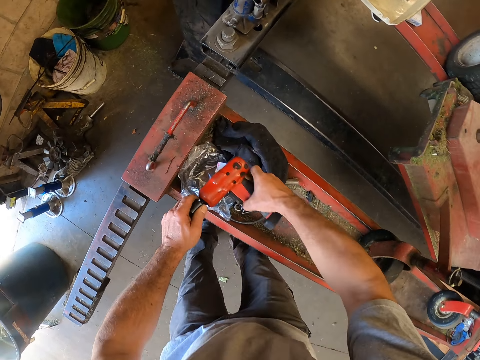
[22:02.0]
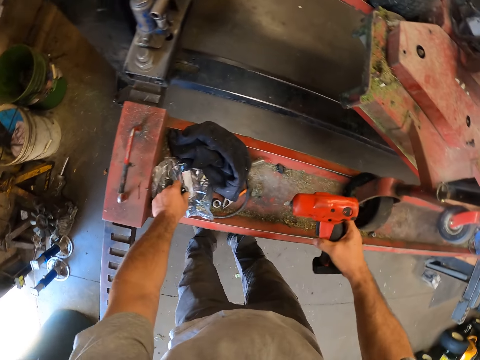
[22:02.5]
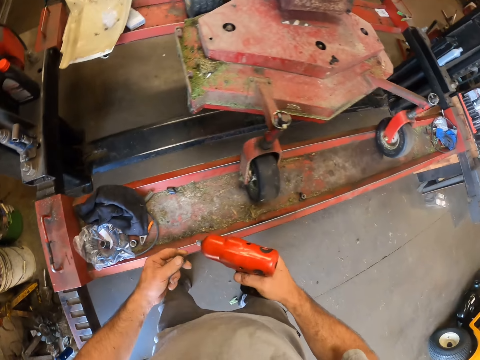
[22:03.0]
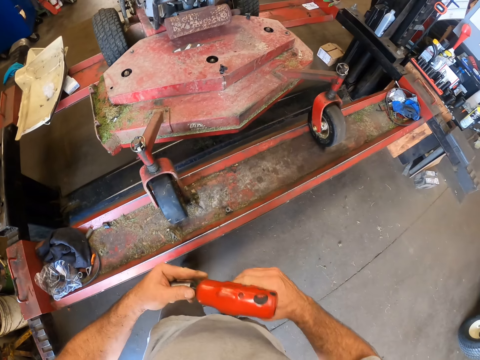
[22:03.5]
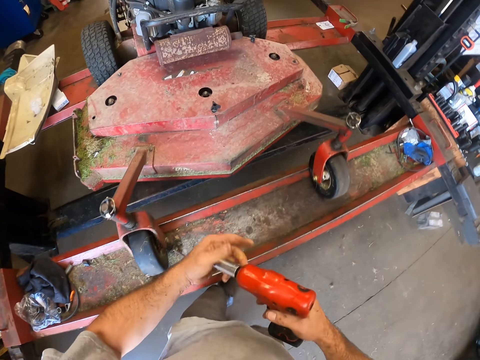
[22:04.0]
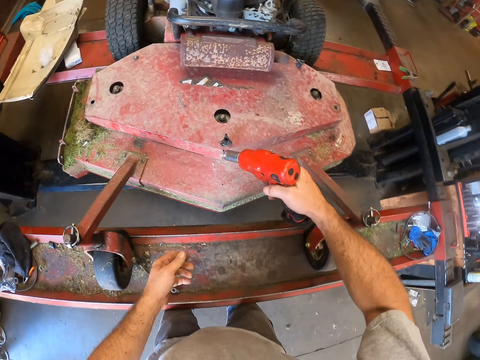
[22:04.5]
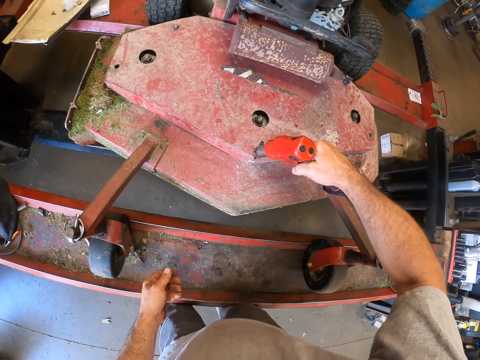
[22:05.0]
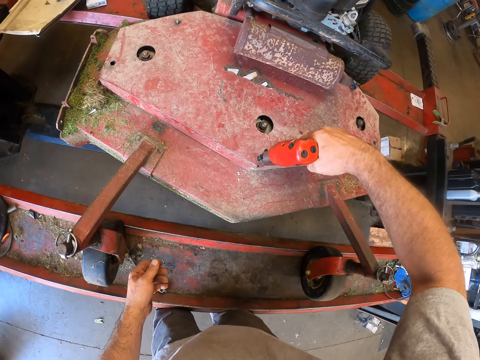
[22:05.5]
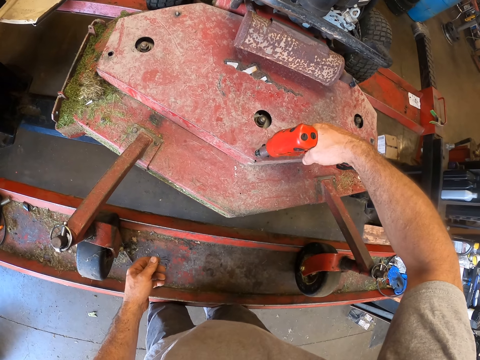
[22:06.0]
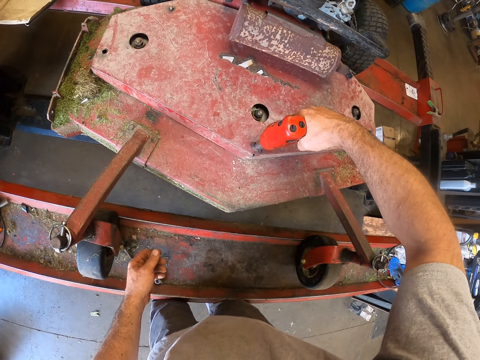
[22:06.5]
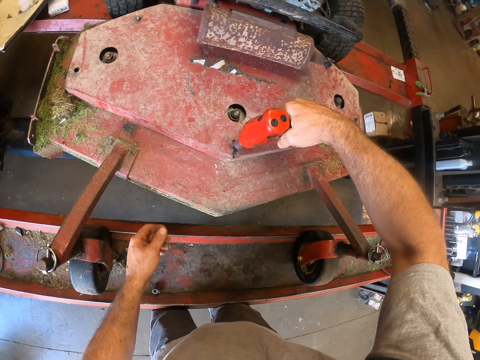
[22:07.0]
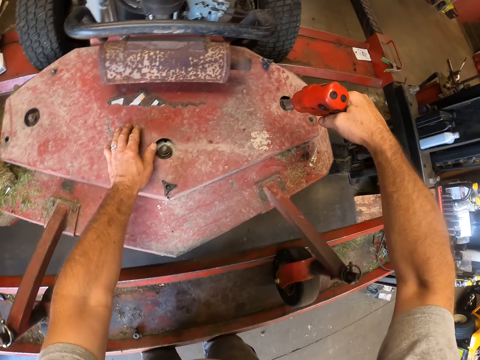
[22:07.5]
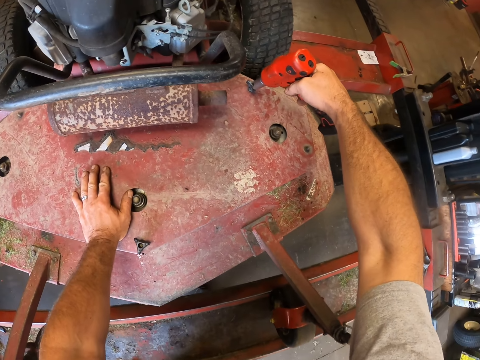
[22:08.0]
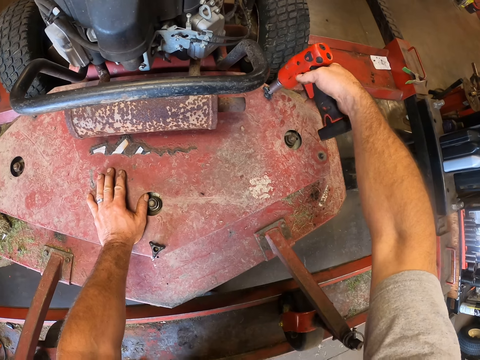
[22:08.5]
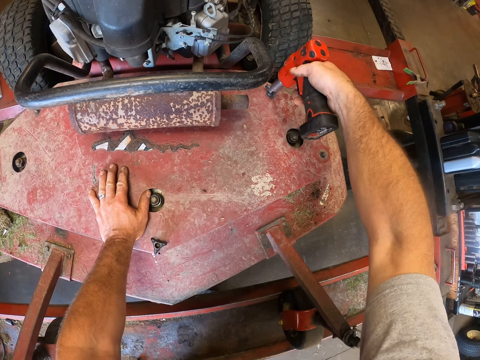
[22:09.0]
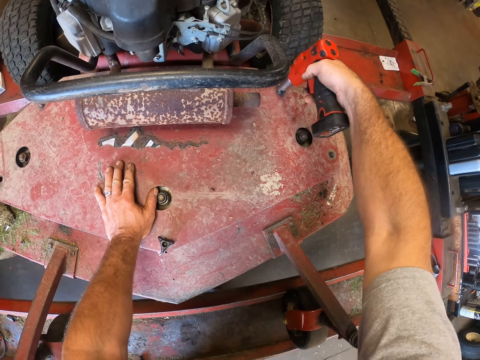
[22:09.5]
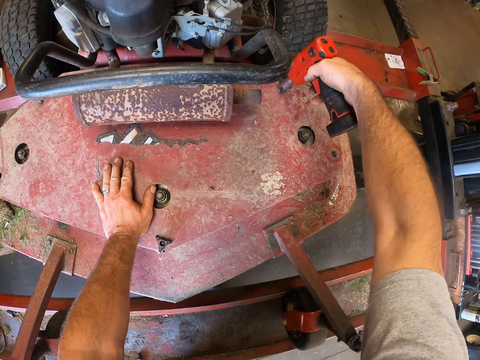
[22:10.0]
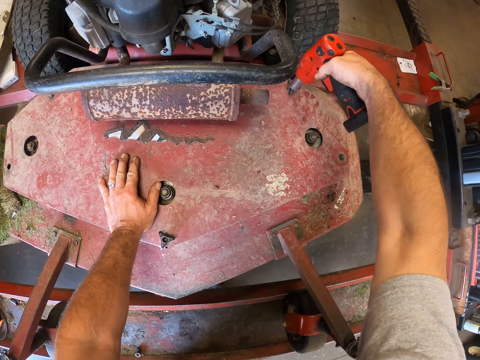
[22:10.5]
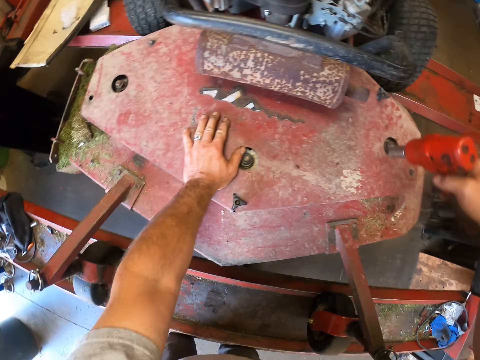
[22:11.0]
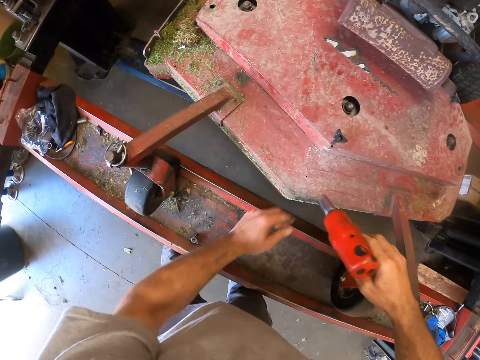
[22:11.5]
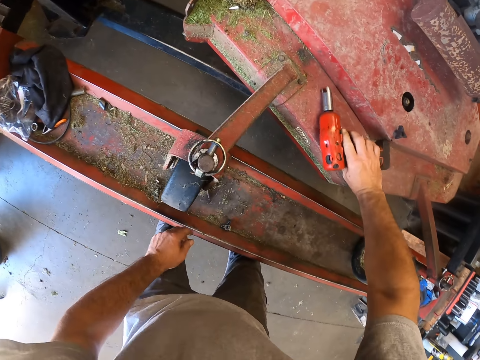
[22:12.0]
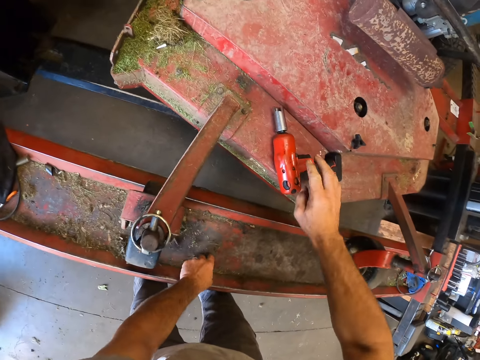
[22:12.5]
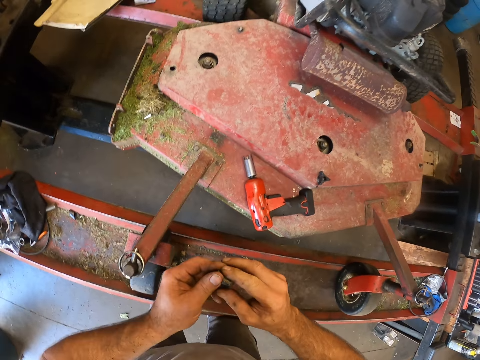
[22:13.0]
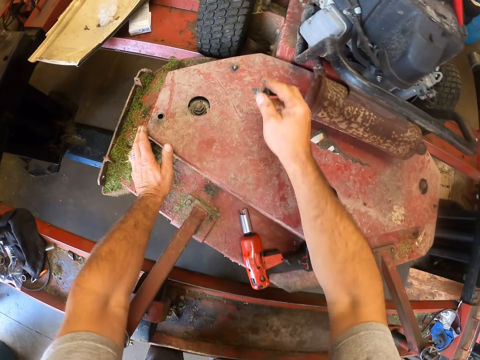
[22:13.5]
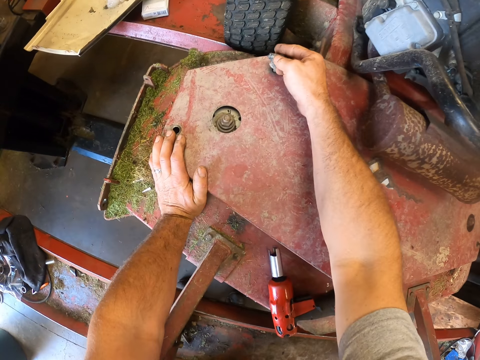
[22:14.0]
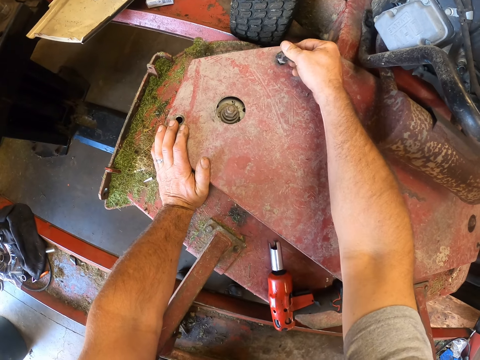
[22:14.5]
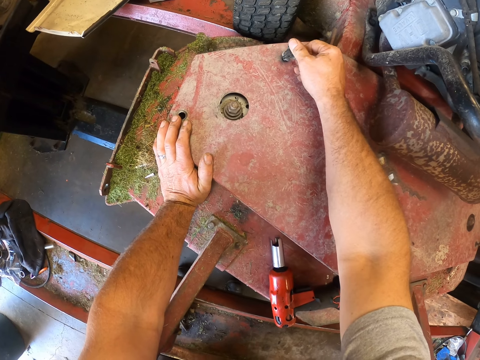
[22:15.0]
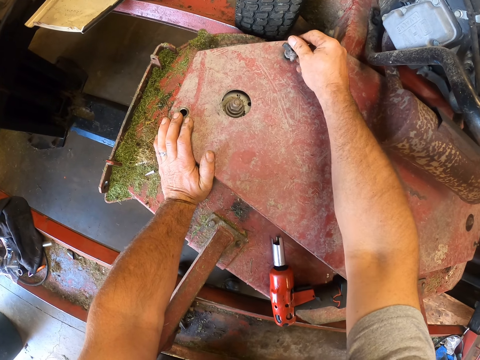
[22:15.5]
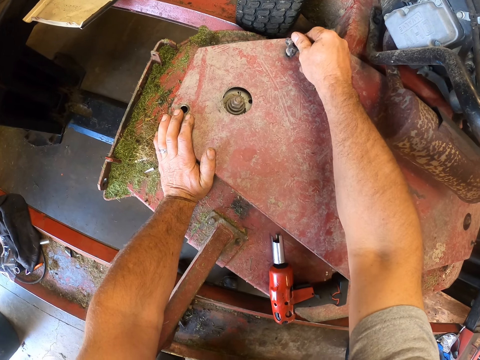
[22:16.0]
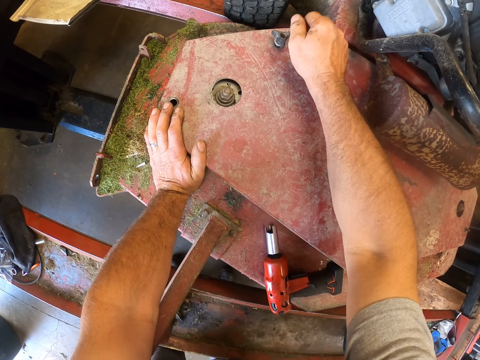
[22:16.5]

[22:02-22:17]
The camera wearer picks up the wrench or impact wrench from the lift stand. He removes an impact wrench socket from the impact wrench and puts the impact wrench socket on the polythene paper. He picks a bolt from the lift stand. He attaches the impact wrench socket to the impact wrench. He walks around the garage. He tightens a screw on the machine cover with the wrench or electric wrench. He tightens another screw on the machine cover with the wrench. He puts the electric wrench on the lawn mower. He picks a nut from the hydraulic car lift. He screws the nut with his hand. He inserts a bolt into the machine cover.

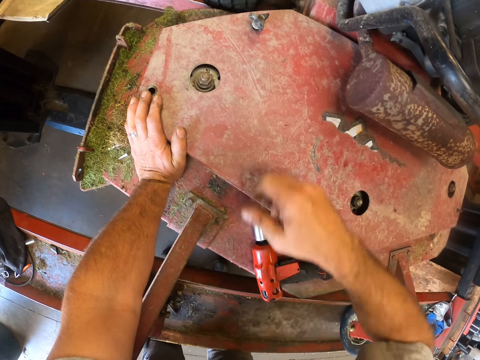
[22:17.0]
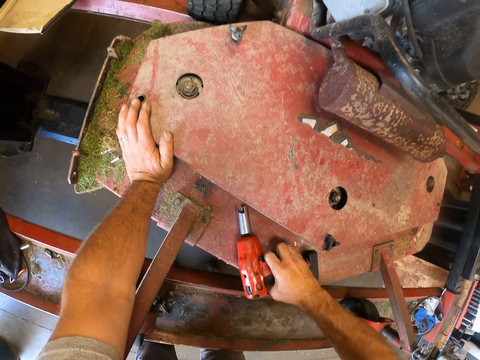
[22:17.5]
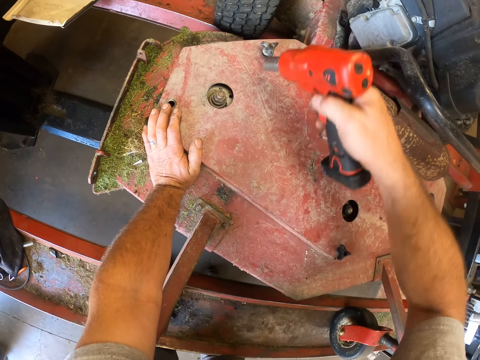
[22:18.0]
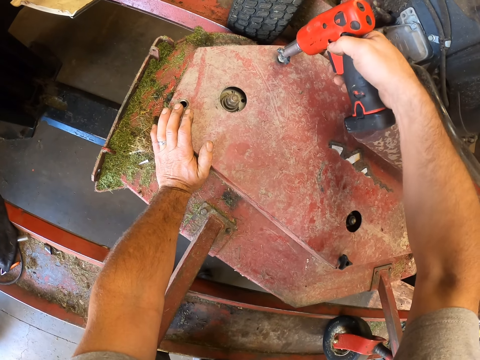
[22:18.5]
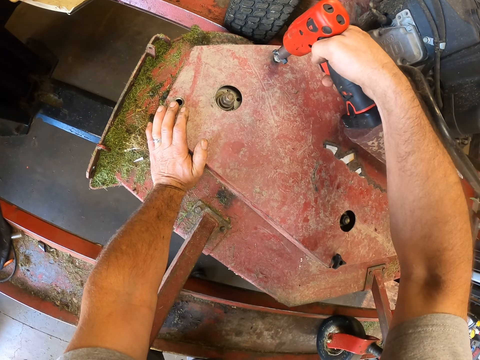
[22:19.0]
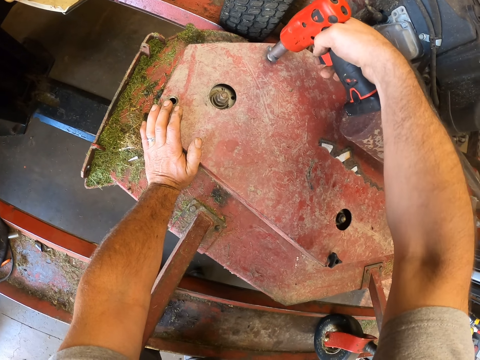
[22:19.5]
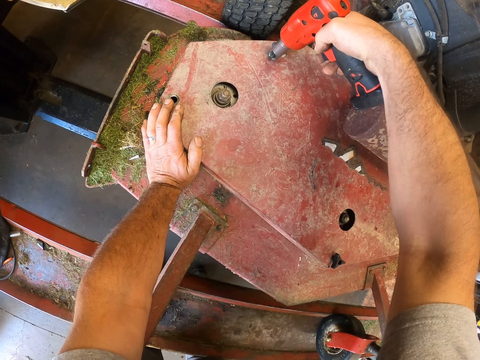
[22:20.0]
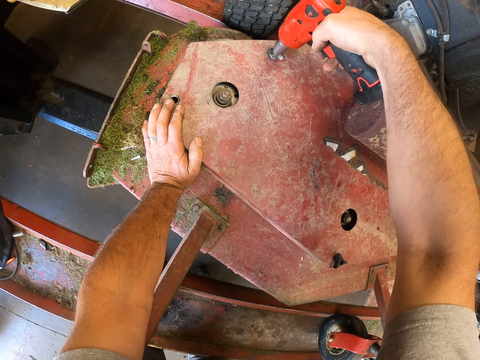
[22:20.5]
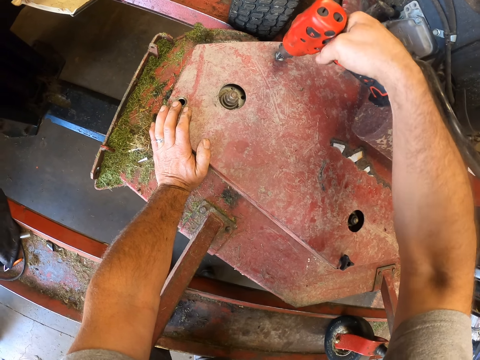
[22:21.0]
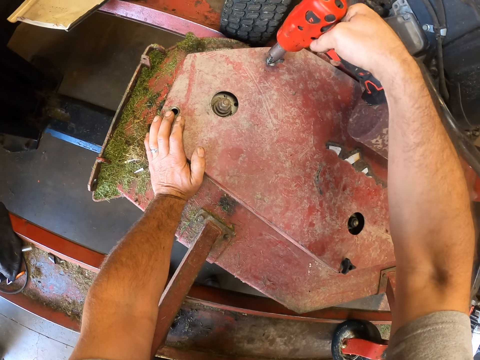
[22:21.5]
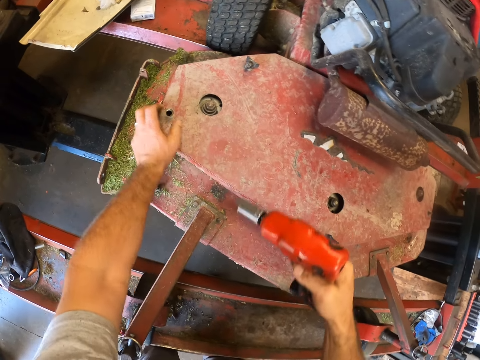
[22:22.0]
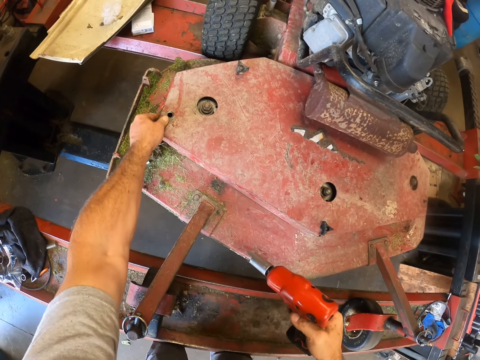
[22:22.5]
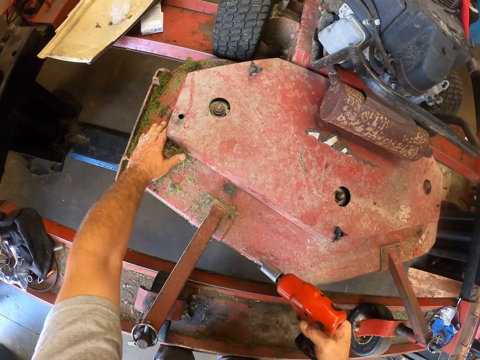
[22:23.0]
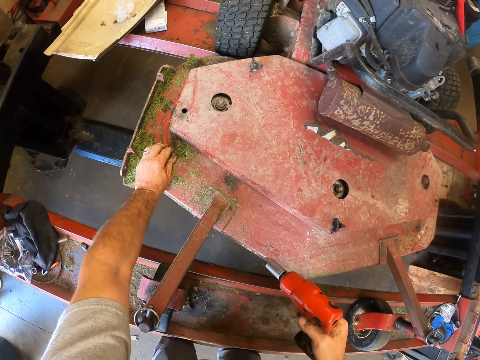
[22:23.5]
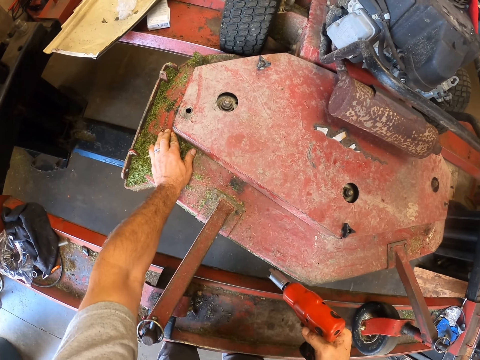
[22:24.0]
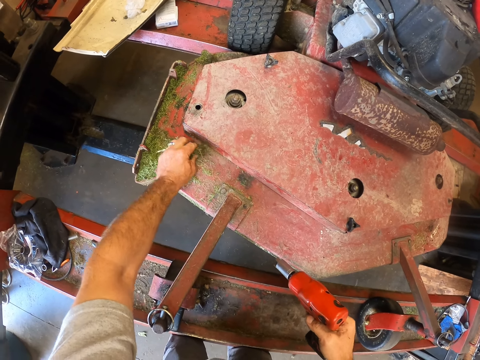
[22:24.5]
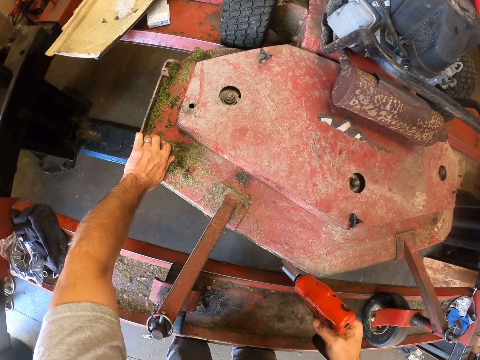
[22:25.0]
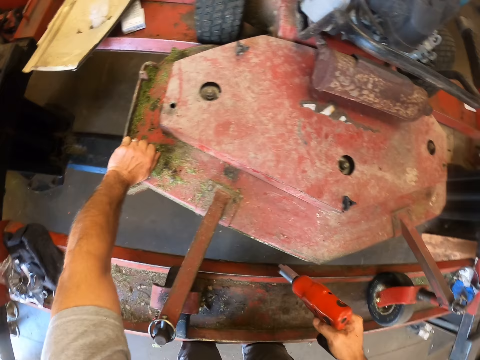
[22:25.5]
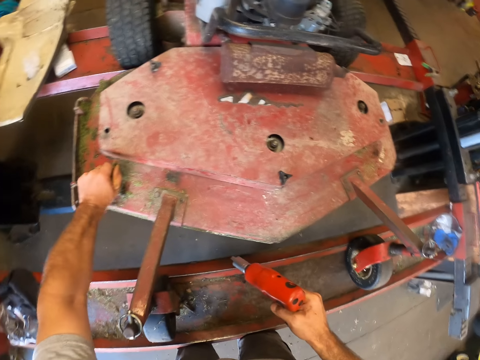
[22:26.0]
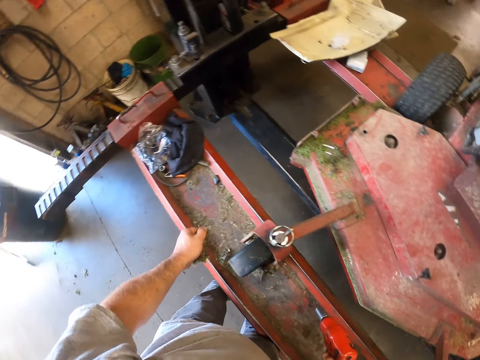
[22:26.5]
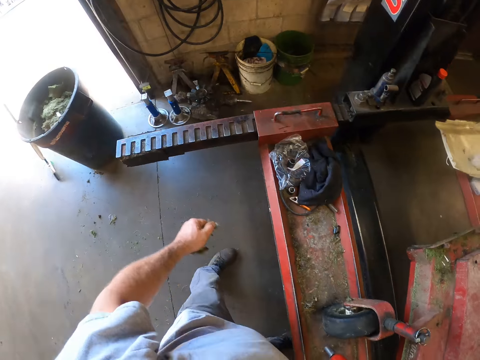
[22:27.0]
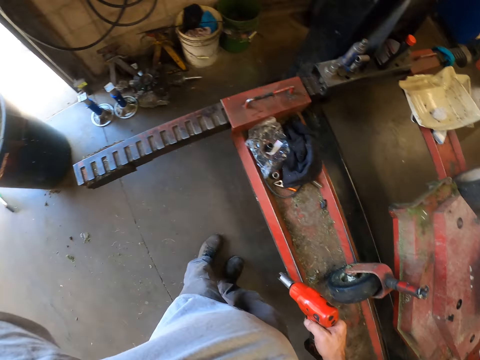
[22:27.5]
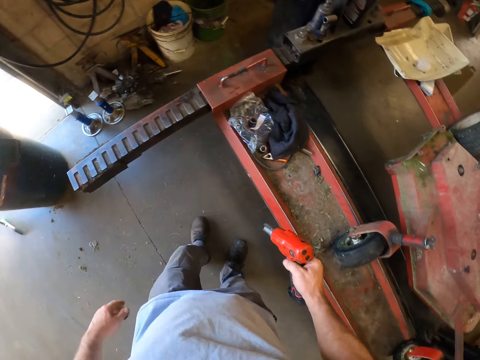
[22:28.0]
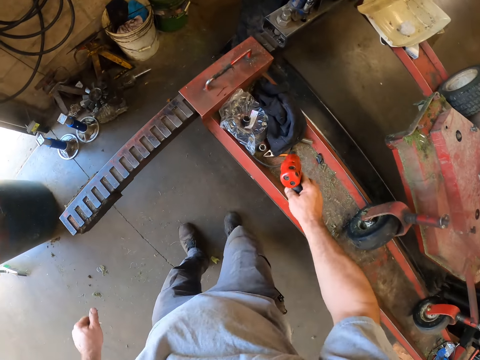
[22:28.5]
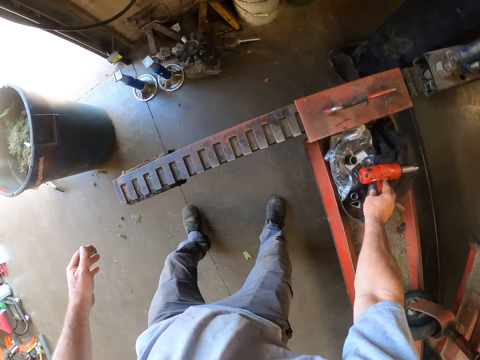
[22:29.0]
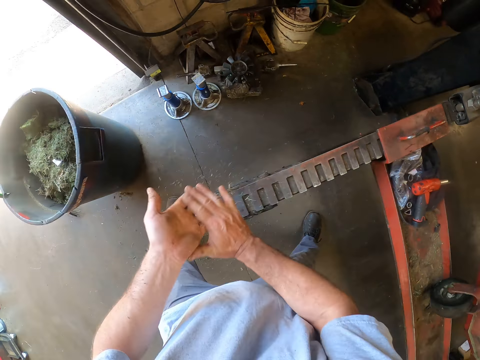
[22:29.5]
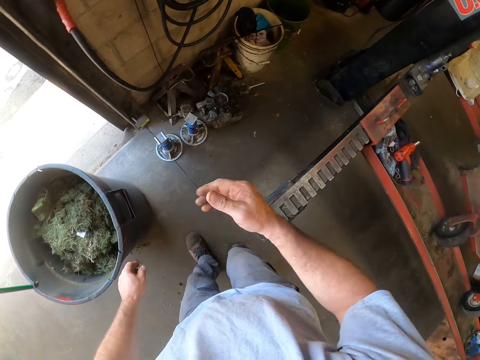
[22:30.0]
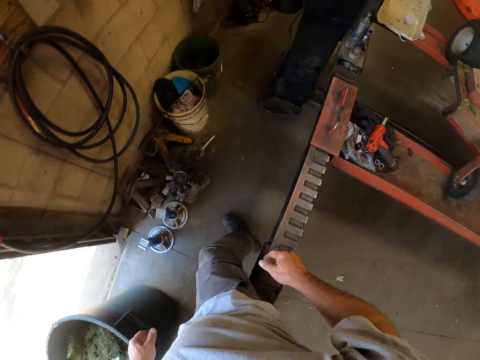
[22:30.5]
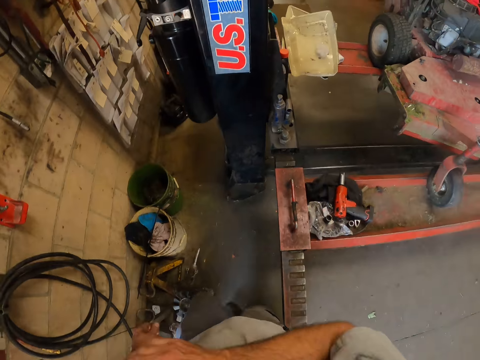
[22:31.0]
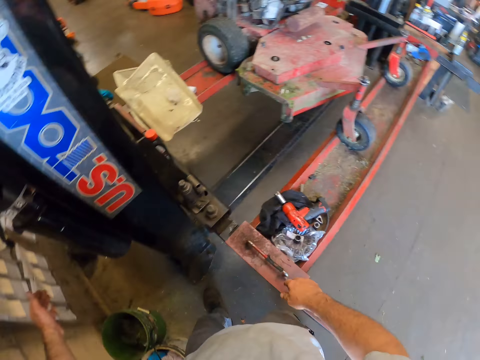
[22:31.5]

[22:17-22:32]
The camera wearer picks up the wrench or electric wrench. He screws the nut with the electric wrench. He holds the lawn mower deck cover with his hand. He feels the cover with his left hand. He picks grass from the lawn mower with his hand. He parks the grass in the machine with his left hand. He walks around the garage. He throws the grass in the dust bin. He puts the electric wrench on the hydraulic car lift. He walks around the garage. He rubs his hands together. He claps his hands.
